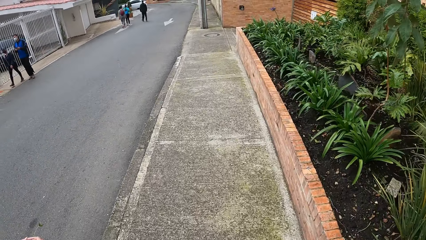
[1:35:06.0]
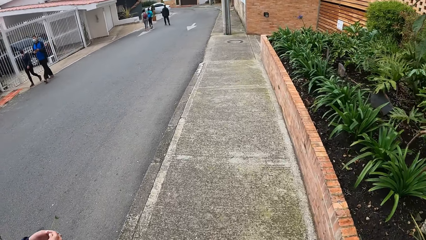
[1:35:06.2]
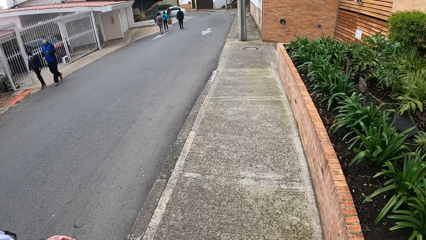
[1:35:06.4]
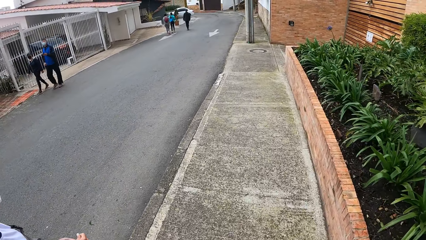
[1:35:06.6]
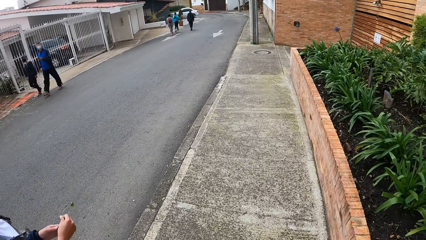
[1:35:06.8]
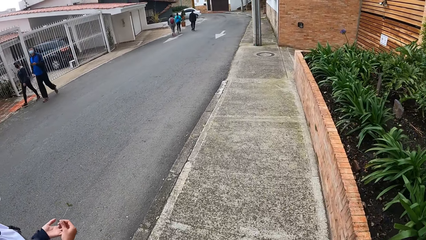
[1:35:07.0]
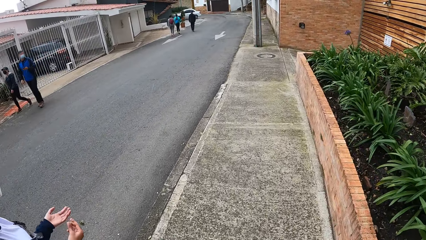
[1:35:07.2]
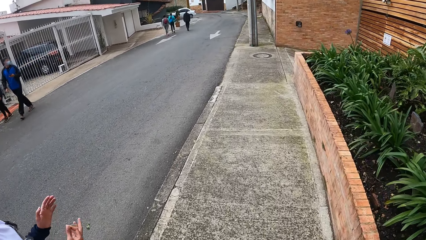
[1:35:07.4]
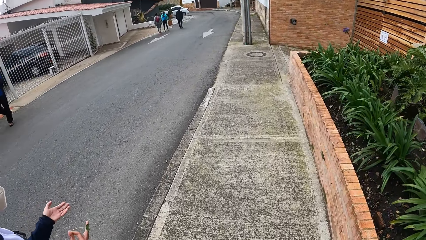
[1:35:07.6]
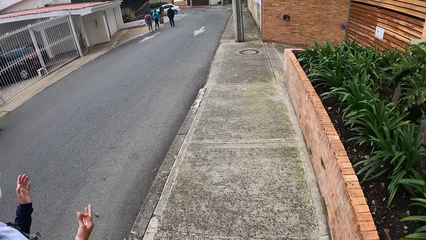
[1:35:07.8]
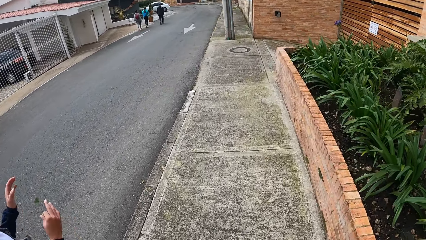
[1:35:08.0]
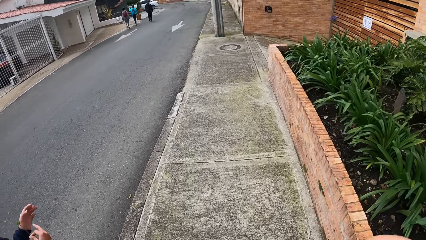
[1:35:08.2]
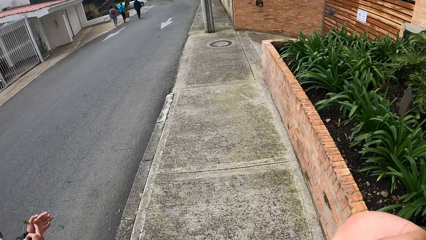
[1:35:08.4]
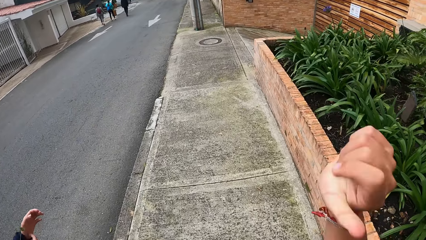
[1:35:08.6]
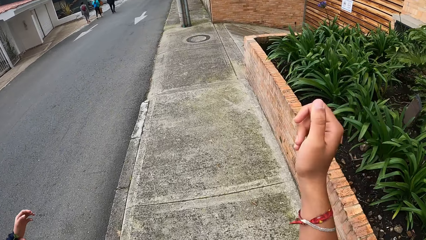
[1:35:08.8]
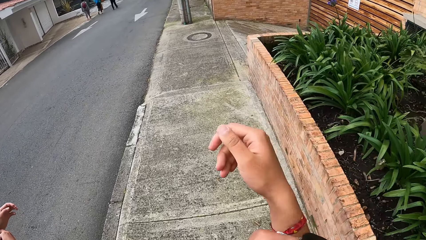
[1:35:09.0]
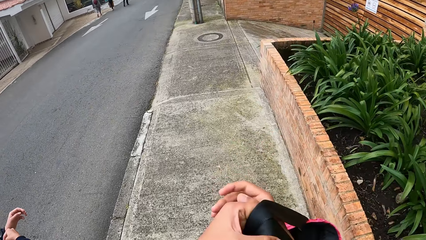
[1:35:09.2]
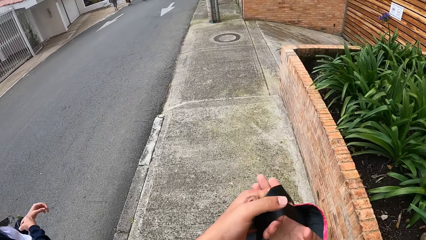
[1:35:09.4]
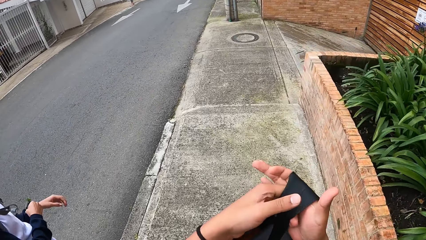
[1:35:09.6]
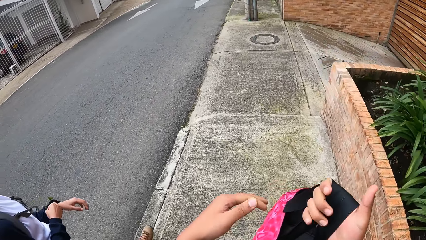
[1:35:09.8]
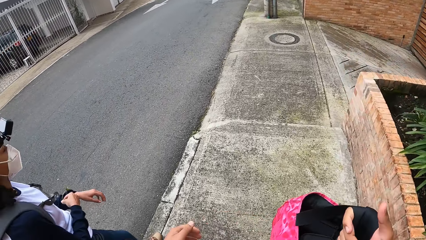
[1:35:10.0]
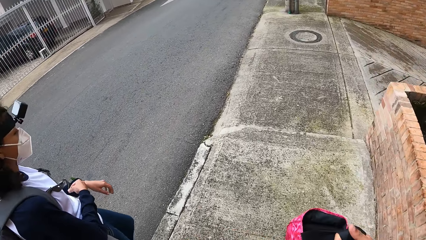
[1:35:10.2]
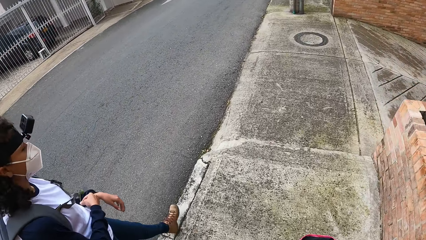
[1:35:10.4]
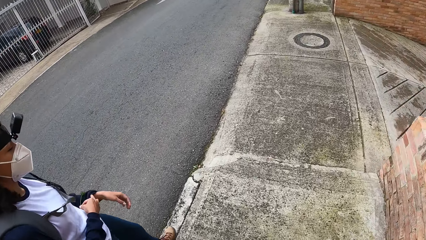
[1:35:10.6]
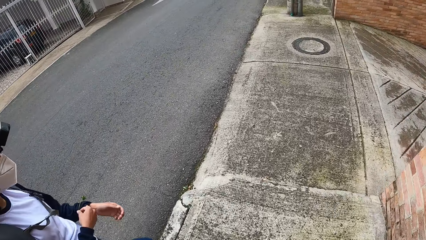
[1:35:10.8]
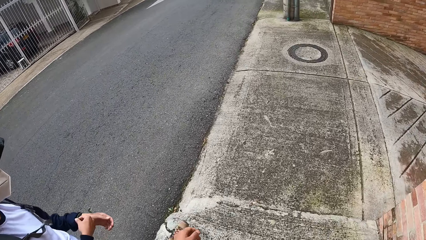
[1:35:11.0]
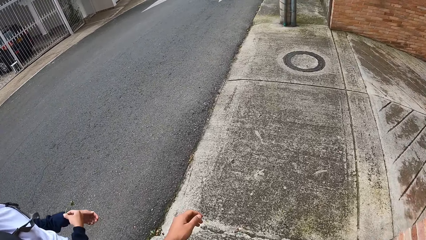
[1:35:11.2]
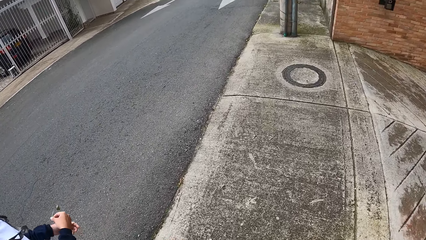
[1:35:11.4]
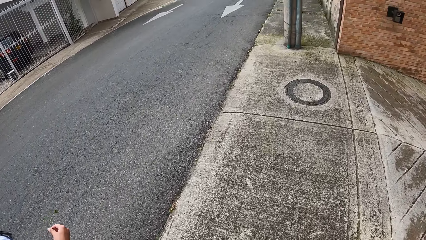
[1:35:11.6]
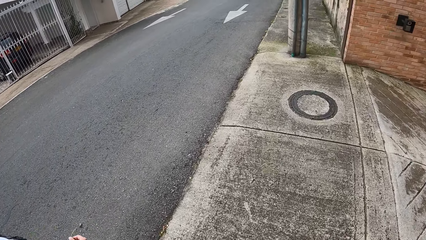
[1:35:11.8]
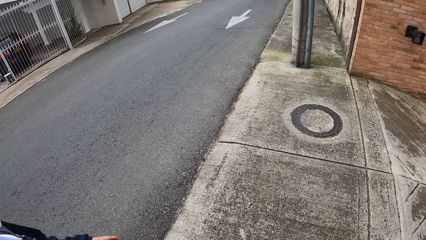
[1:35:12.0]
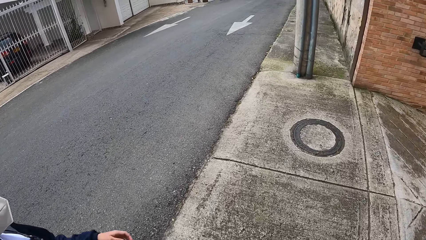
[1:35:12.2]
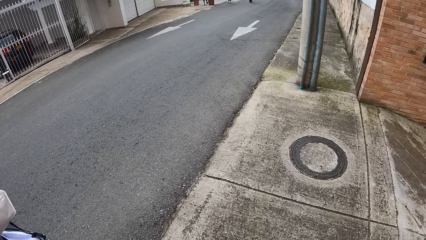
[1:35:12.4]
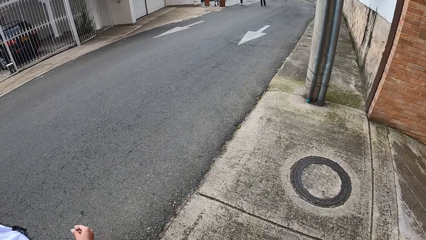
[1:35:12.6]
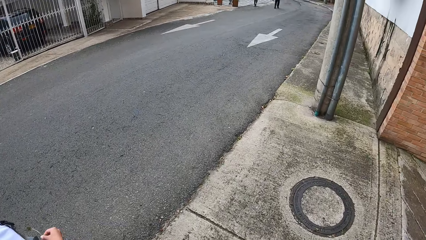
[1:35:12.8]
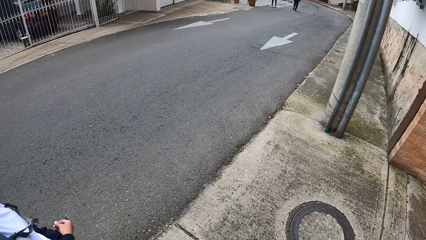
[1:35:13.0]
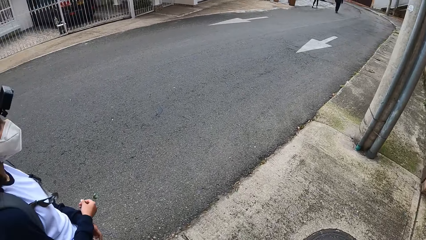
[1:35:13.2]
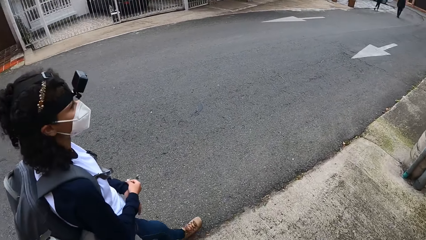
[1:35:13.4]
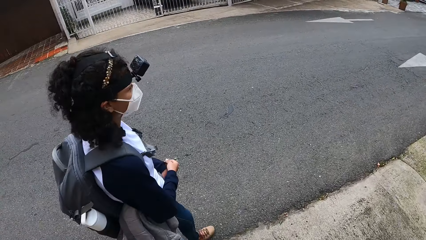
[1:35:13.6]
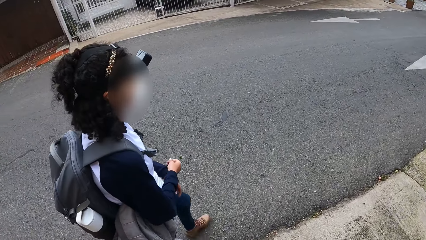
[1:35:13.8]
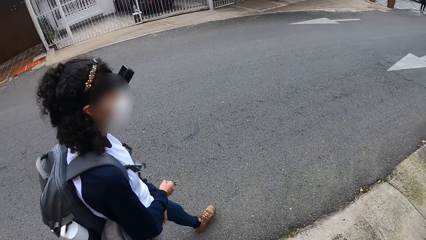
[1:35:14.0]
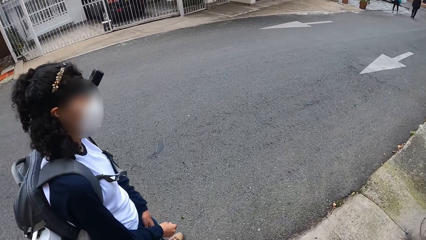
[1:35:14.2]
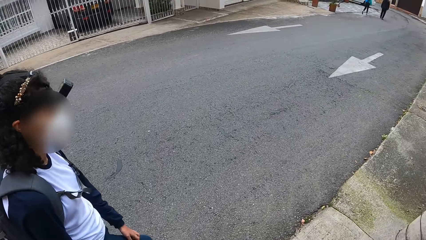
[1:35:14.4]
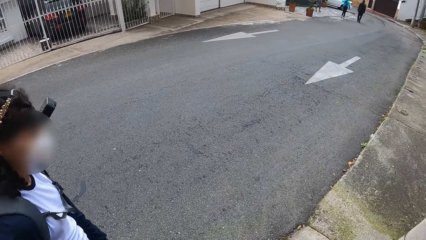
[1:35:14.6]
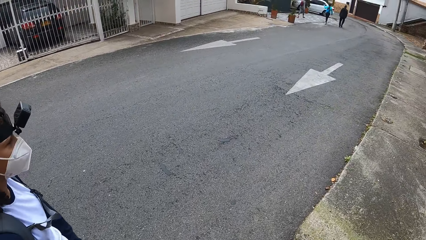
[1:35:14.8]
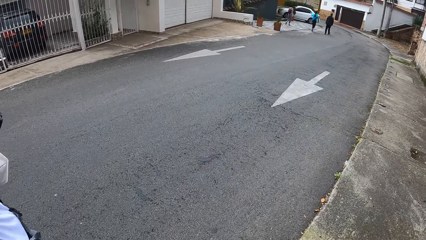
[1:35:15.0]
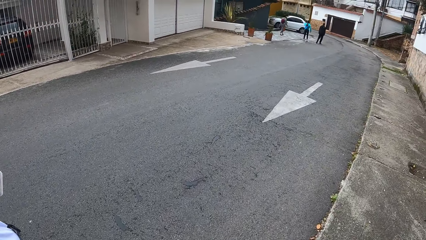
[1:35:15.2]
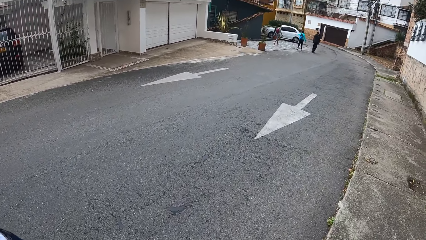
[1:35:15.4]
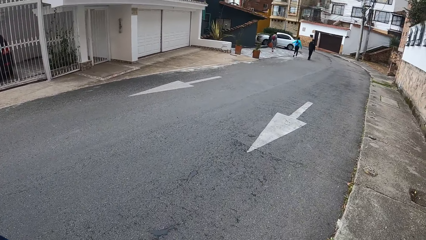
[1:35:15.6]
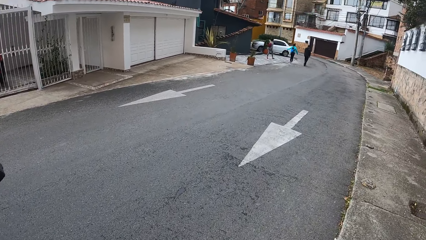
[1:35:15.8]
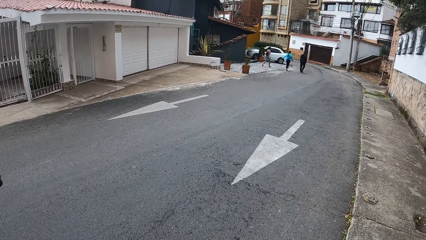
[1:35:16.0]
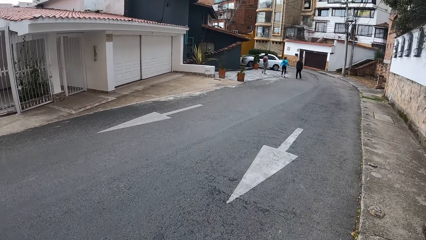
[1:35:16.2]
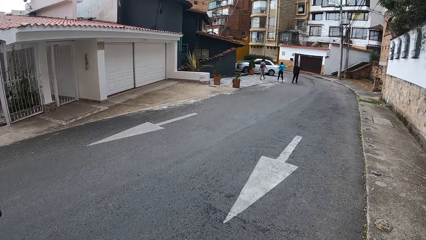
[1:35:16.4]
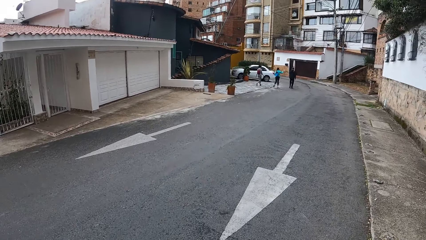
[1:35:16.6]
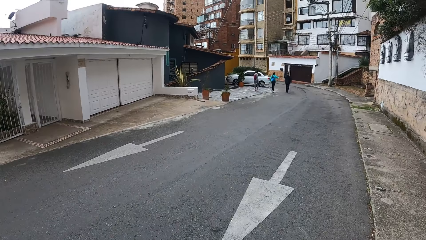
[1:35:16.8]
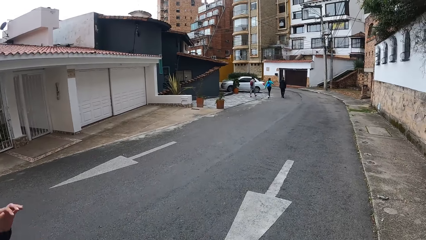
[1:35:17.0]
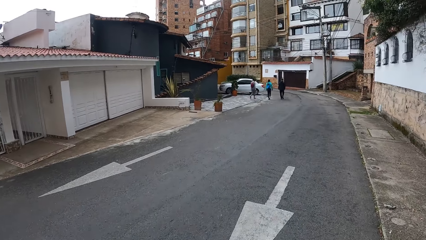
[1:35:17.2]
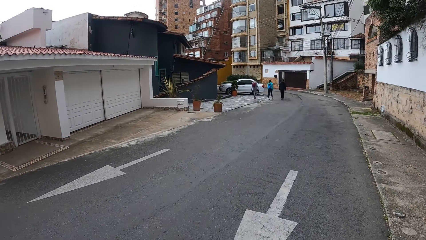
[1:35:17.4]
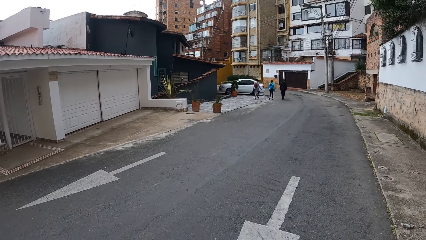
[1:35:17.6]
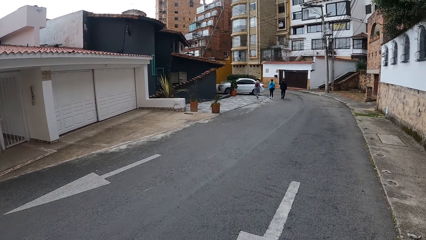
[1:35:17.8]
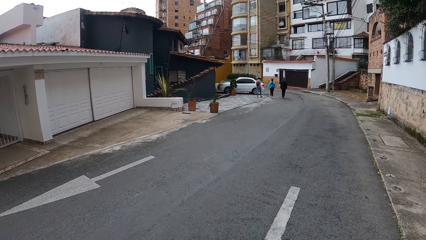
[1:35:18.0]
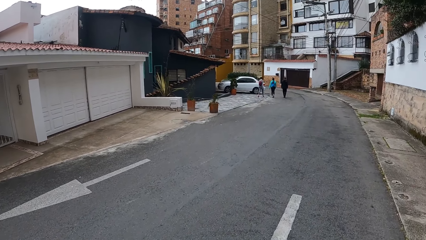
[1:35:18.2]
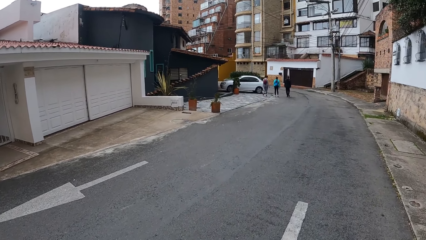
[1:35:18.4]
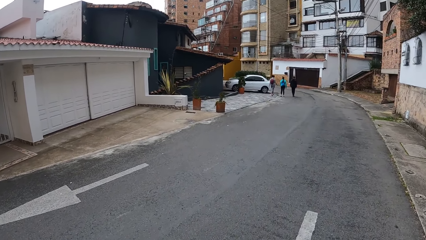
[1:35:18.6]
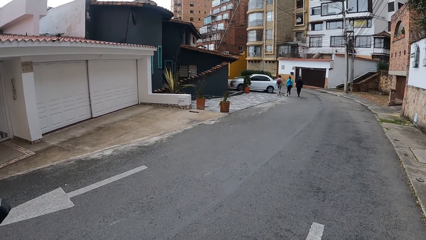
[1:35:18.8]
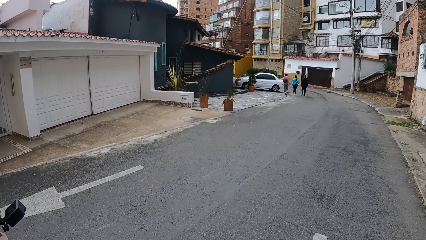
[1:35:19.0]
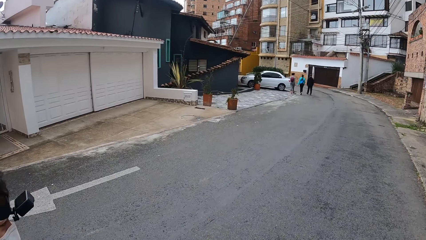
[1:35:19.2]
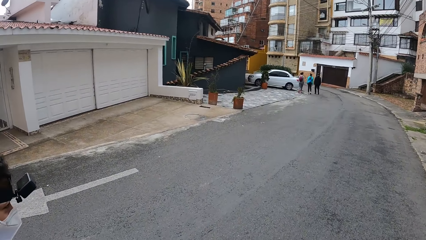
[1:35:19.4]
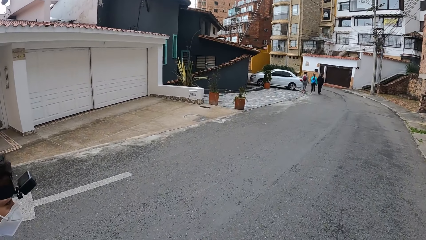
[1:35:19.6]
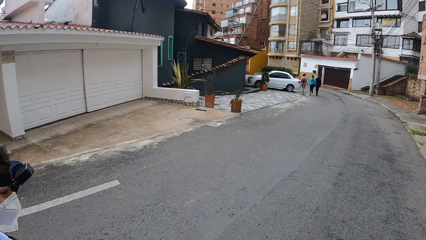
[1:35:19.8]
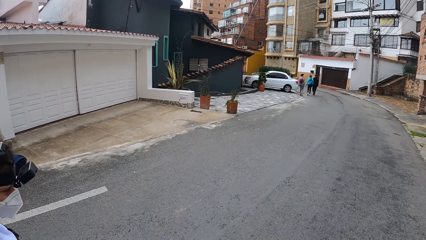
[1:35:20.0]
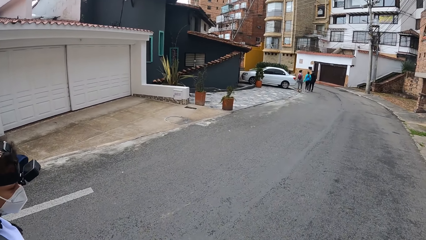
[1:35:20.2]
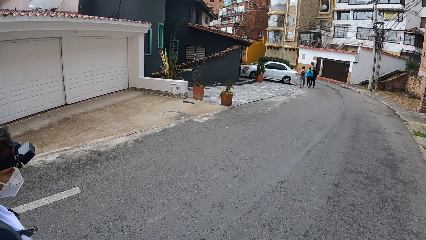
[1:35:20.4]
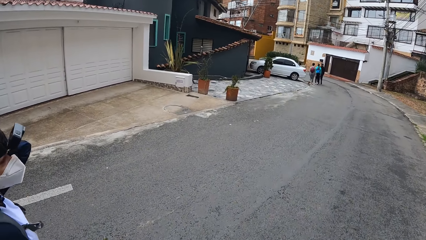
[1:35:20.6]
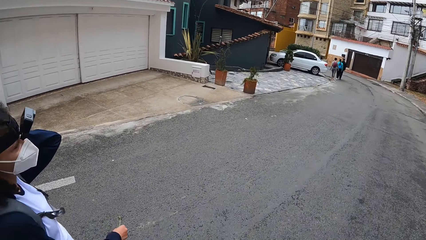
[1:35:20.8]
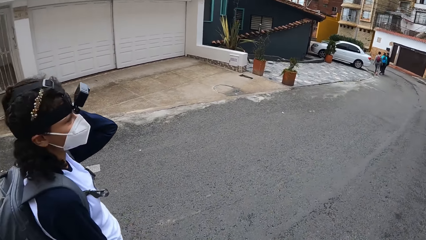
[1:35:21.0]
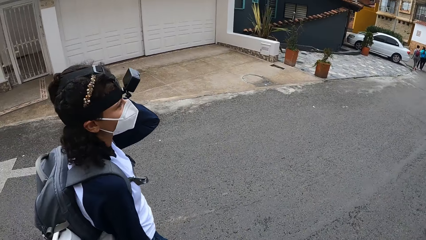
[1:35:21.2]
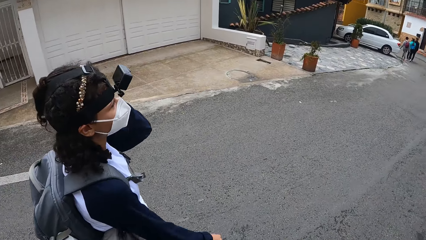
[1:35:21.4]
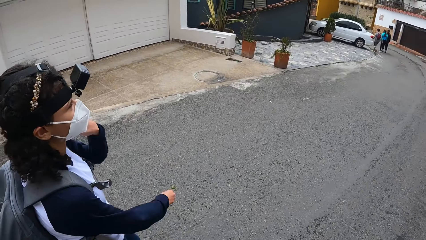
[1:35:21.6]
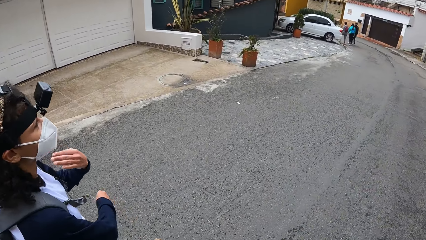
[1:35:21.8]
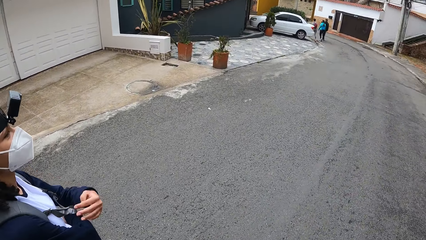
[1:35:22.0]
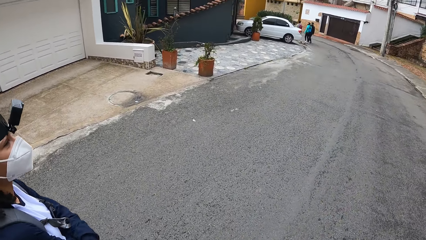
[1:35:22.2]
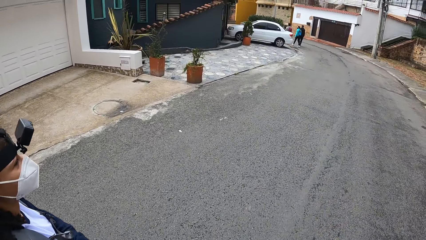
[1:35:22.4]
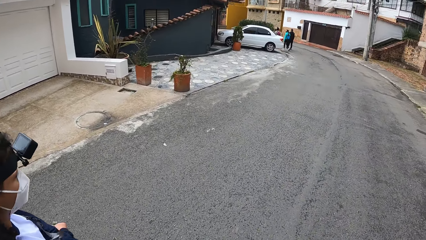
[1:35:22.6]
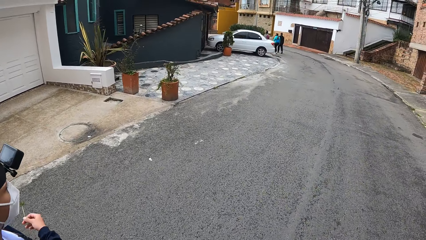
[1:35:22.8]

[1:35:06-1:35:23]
The camera wearer takes off a backpack from her shoulder with her right hand. The woman adjusts her left hand jumper with her right hand. The camera wearer holds the backpack on her left arm with her left hand. She passes the backpack in her left hand to her right hand. She walks along the road. The woman adjusts a camera on her head with her left hand. The woman folds both hands.
